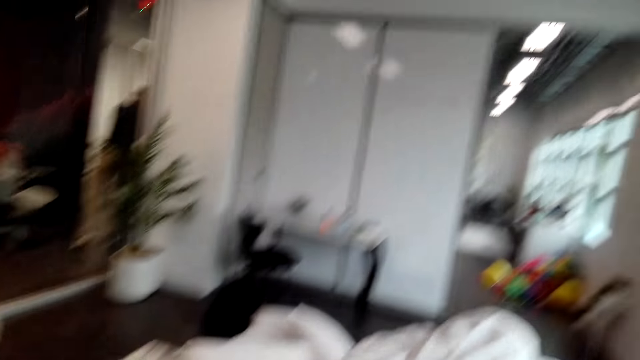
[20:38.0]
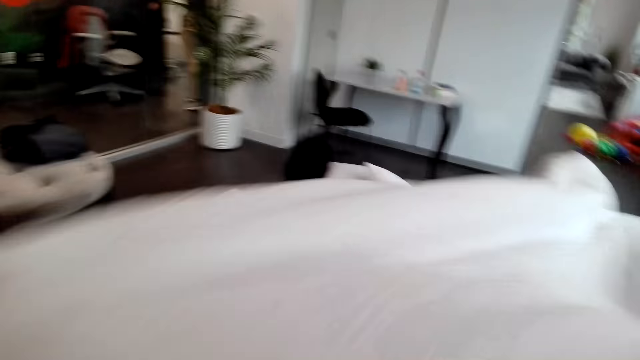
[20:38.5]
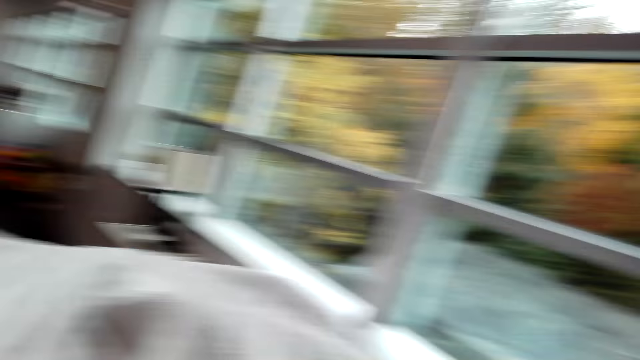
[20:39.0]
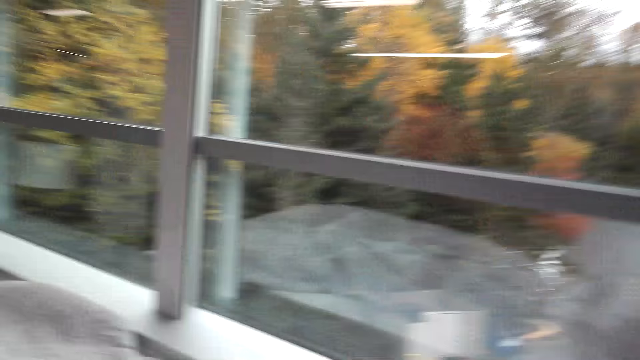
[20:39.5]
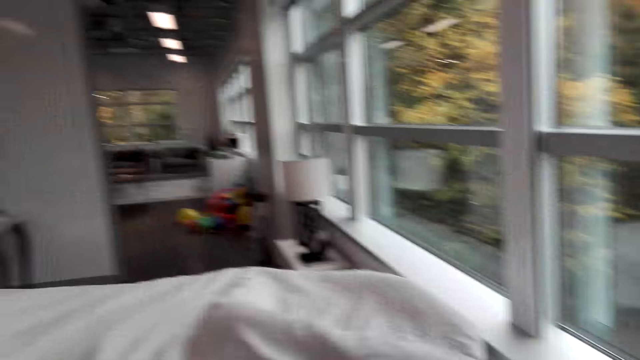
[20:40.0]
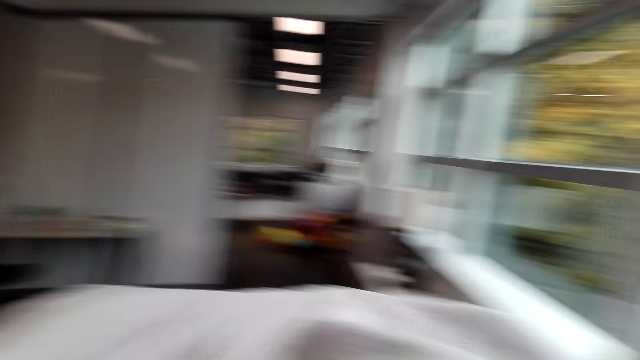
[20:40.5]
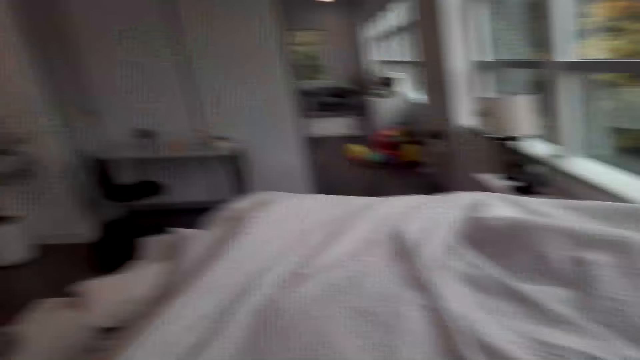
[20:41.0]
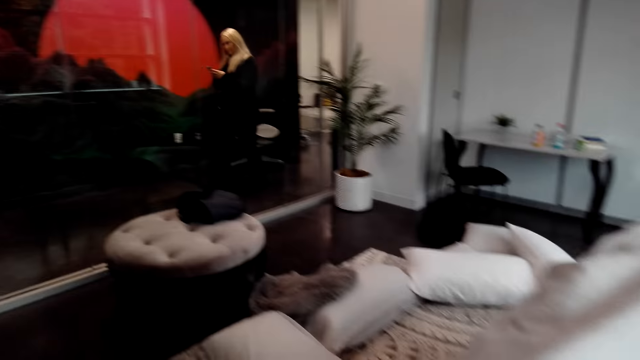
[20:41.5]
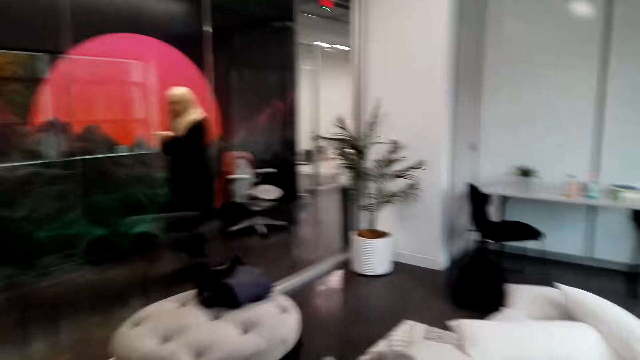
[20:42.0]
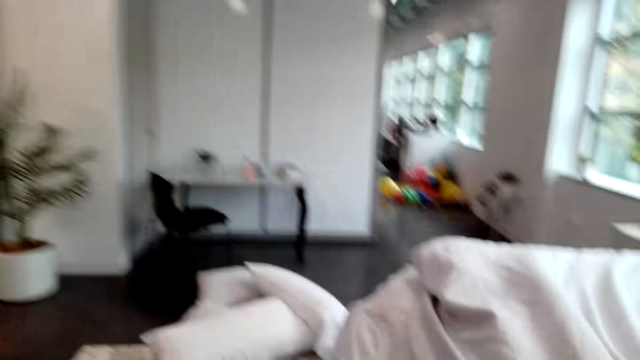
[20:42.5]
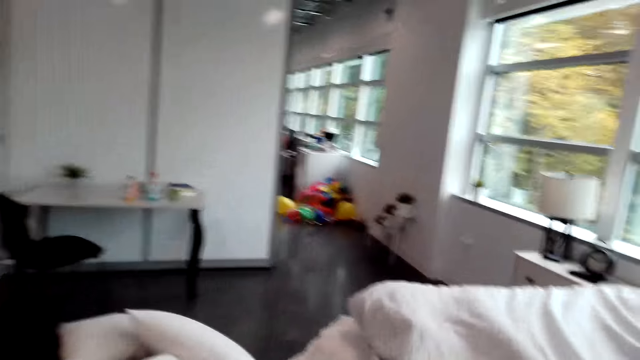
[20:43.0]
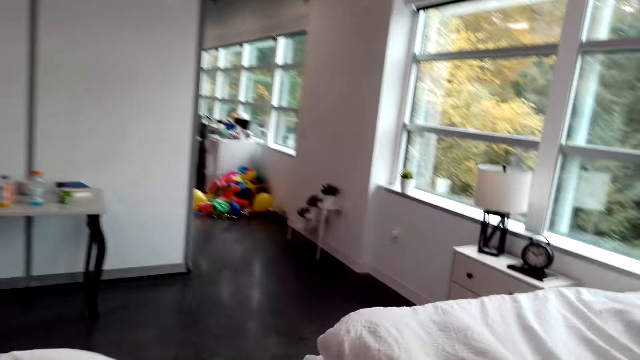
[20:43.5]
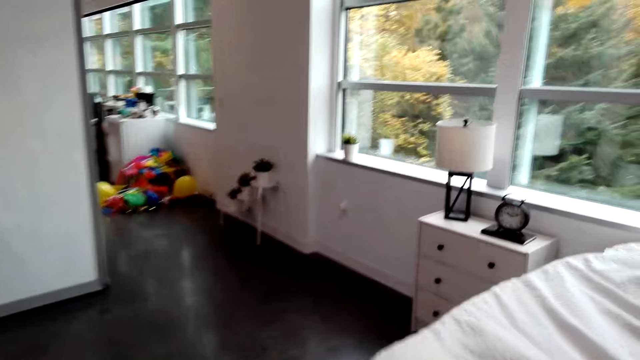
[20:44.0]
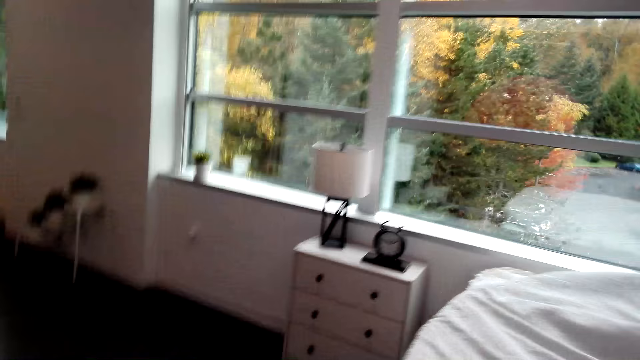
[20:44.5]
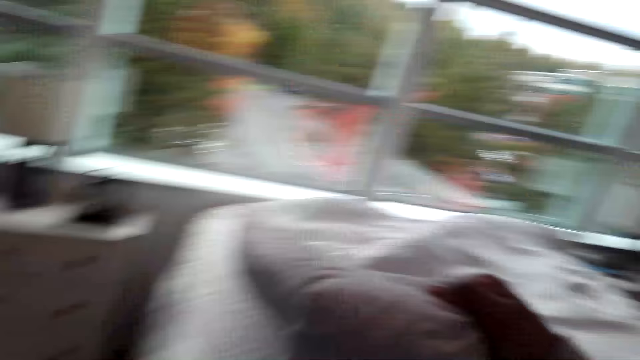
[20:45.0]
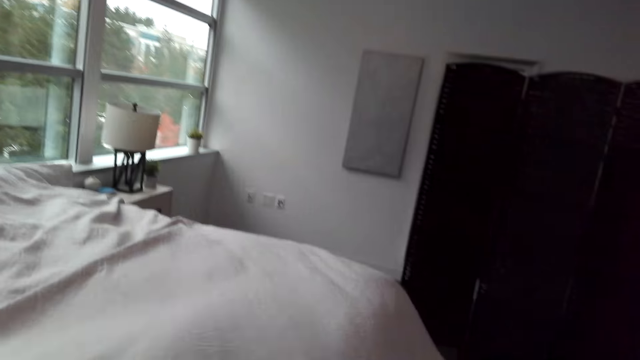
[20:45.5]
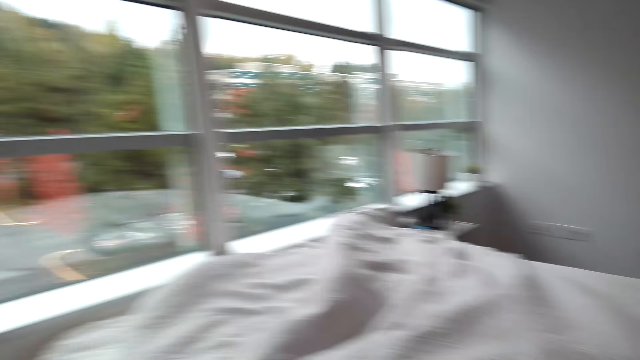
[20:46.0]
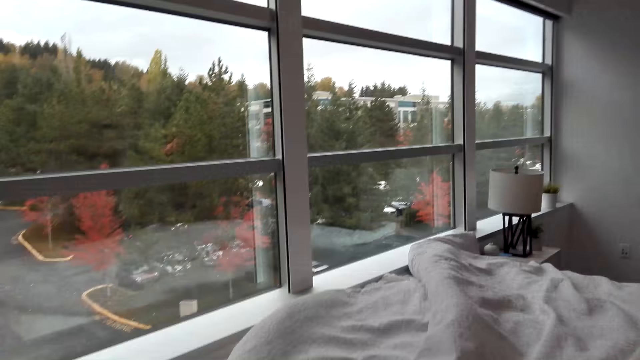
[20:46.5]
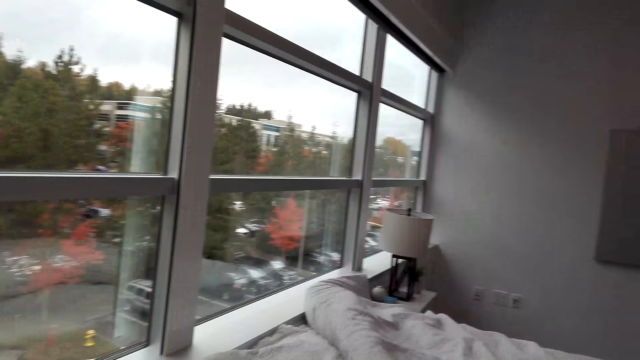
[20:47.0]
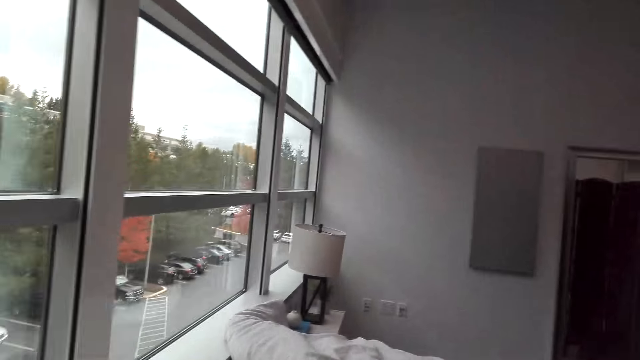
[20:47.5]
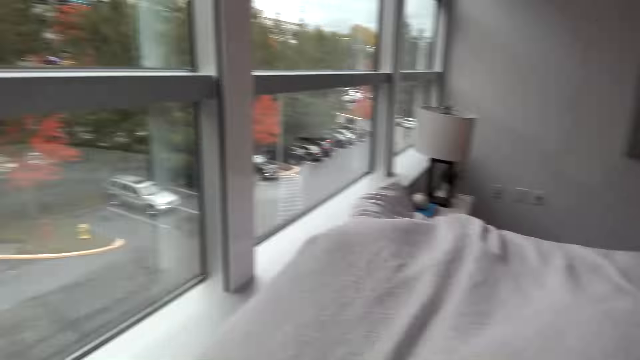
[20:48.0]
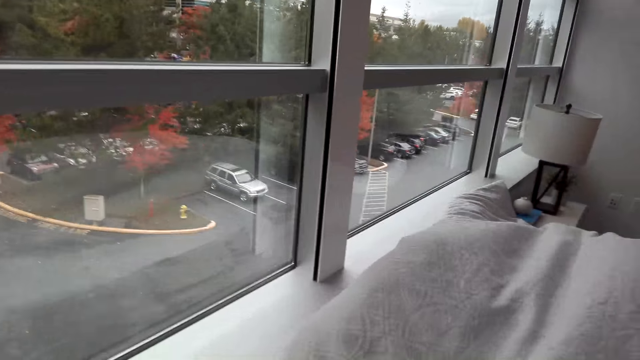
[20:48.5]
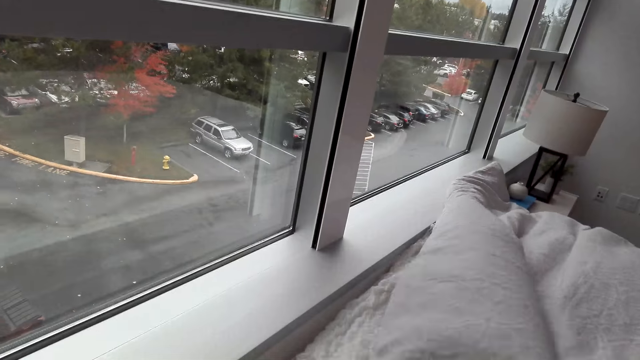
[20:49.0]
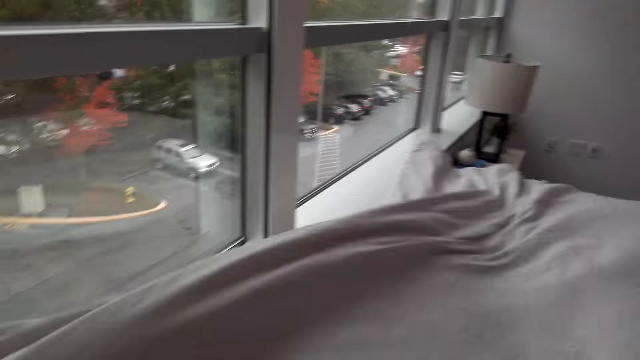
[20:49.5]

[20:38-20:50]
The camera wearer lifts the duvet and stretches the duvet. They walk around. They lift the duvet. They look at the bed. They walk around. They stretch the duvet on the bed.

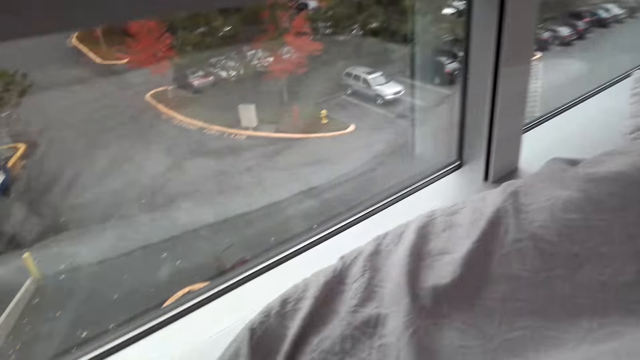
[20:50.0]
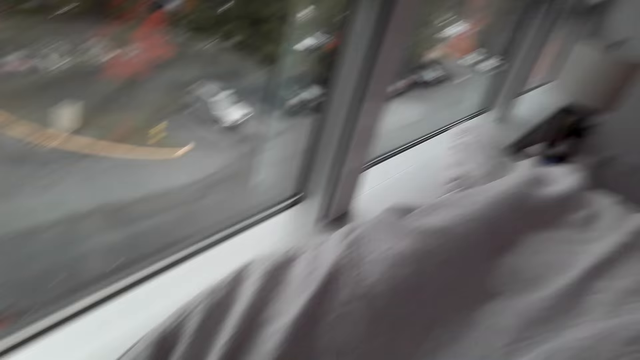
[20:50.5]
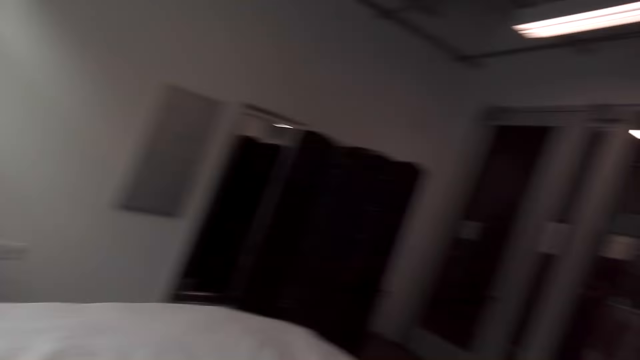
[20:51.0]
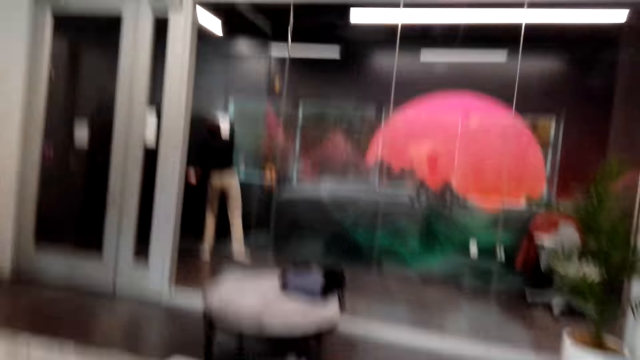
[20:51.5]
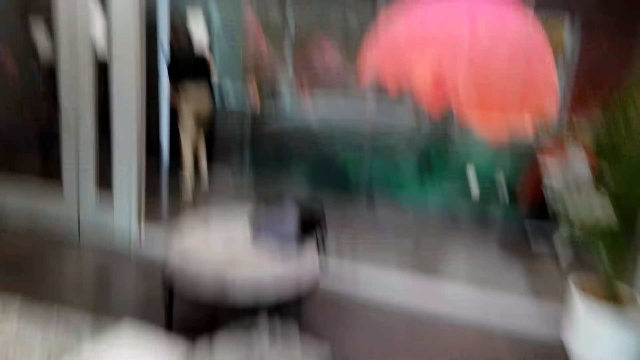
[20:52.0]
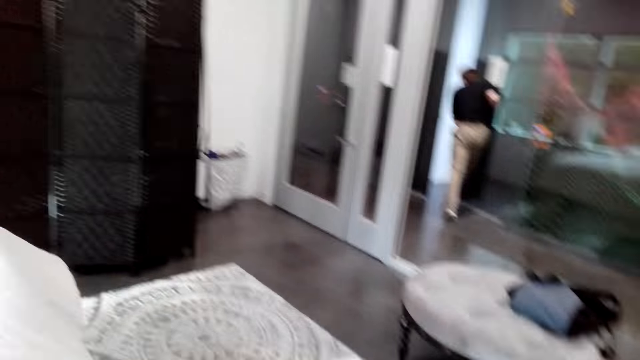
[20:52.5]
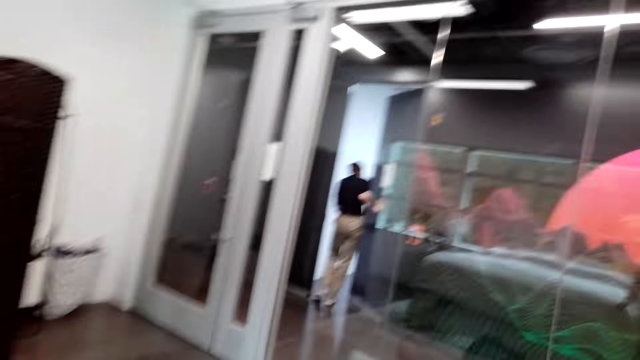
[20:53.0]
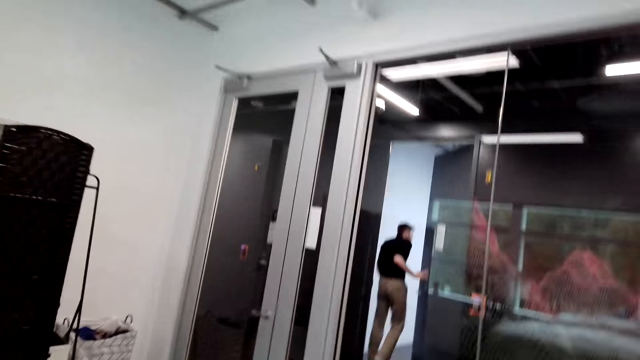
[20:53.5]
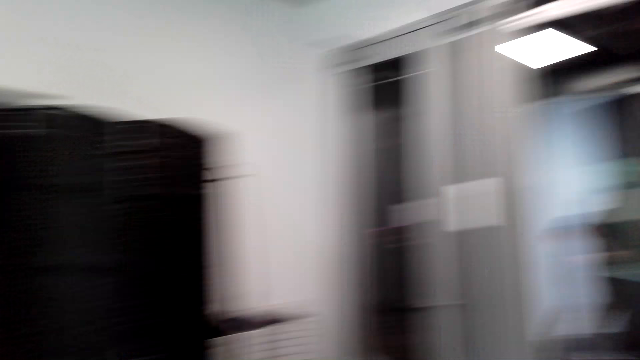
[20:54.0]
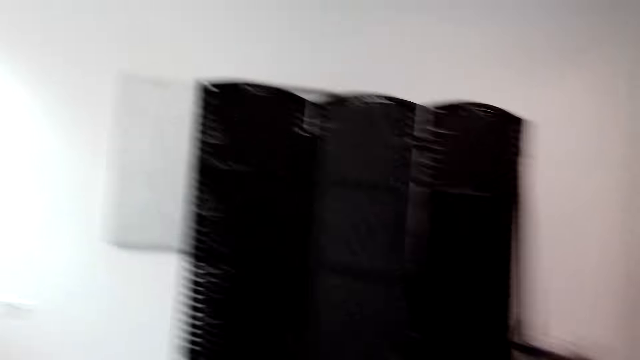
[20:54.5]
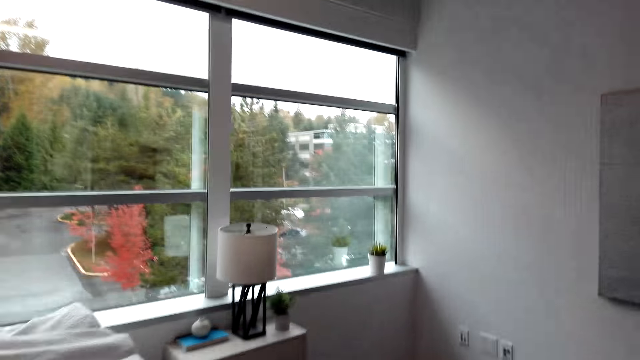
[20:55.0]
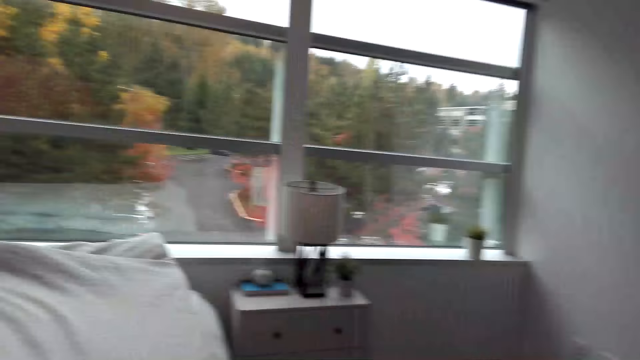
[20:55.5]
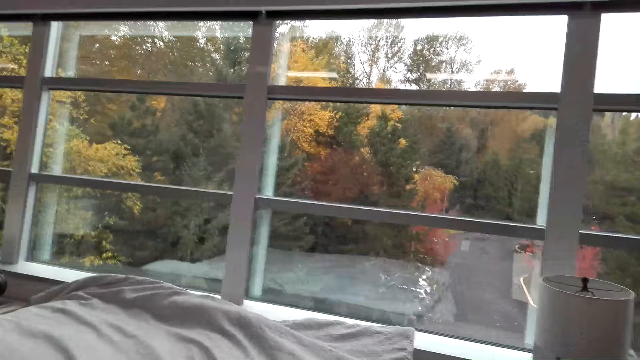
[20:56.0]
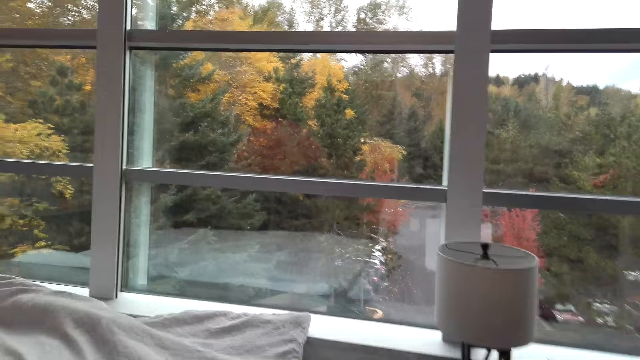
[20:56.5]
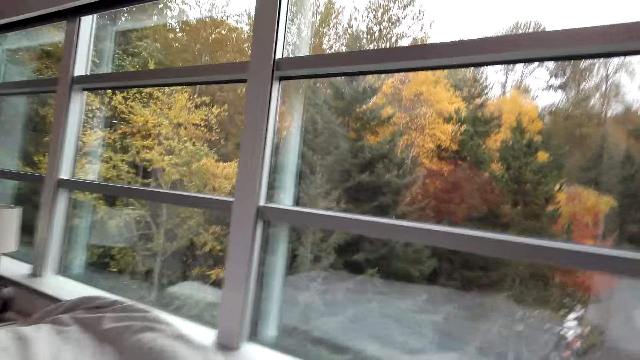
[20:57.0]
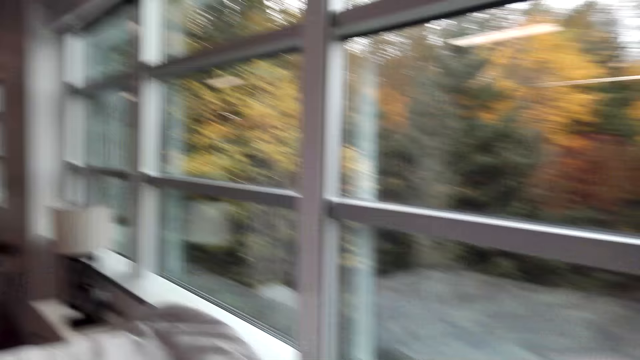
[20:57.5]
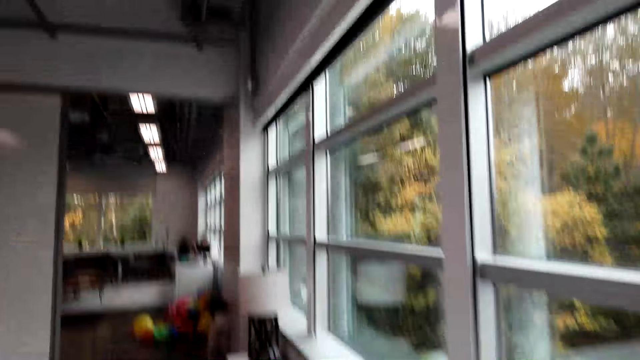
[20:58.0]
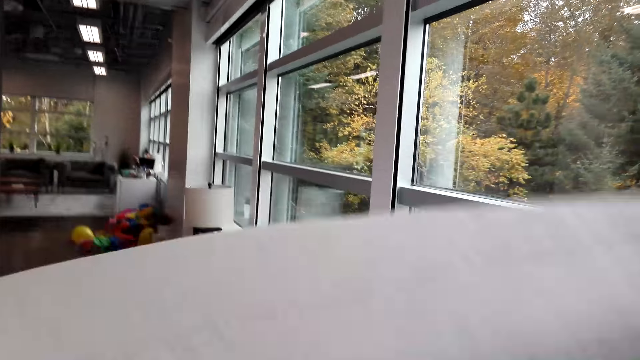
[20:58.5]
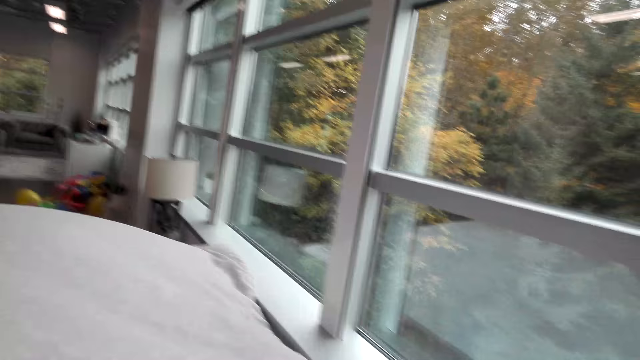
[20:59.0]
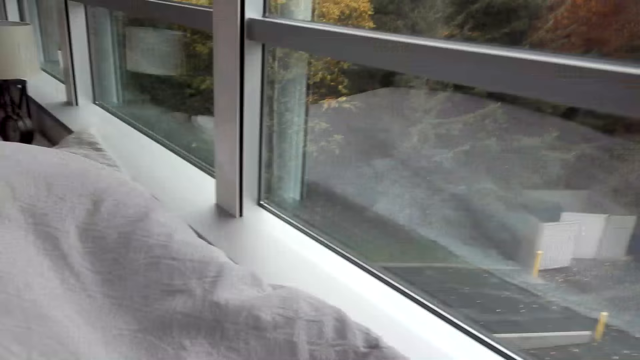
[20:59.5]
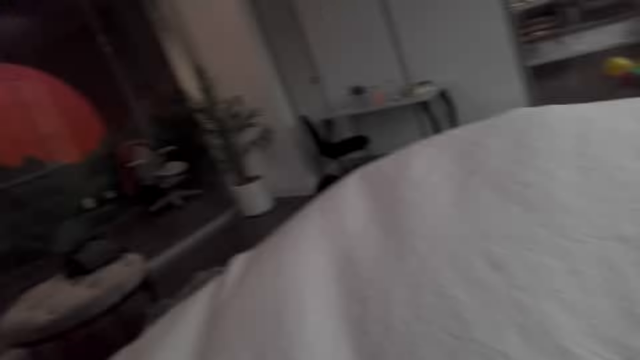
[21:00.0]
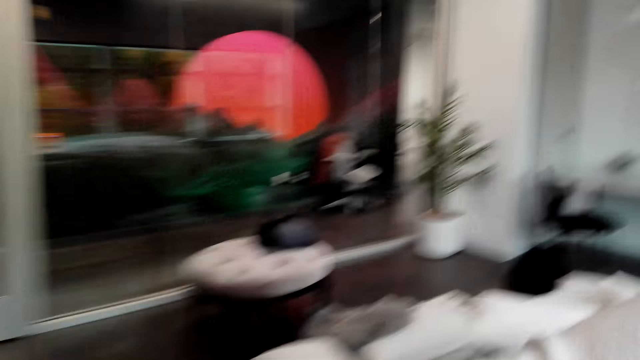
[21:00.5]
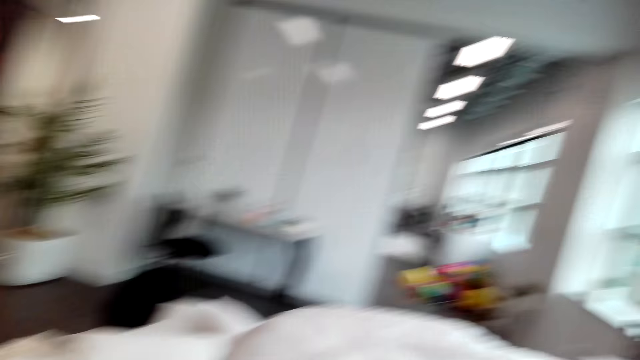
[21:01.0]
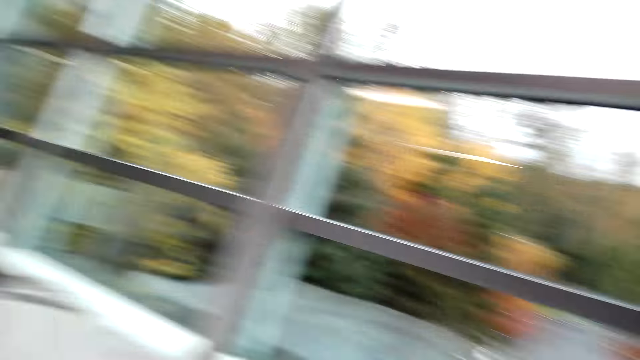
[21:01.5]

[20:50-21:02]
The camera wearer walks around. They look around. They lift the duvet and stretch the duvet on the bed. They walk around.
